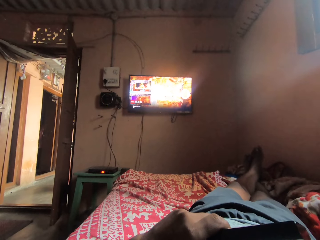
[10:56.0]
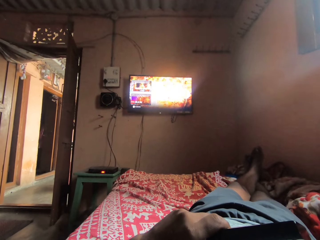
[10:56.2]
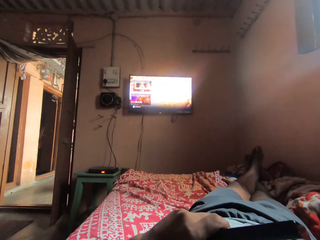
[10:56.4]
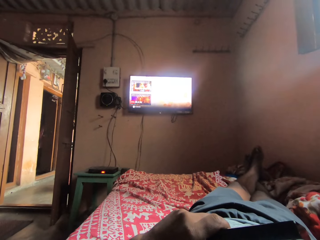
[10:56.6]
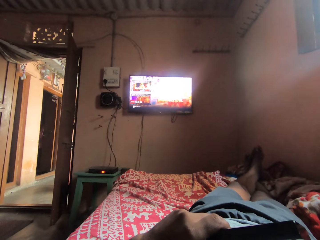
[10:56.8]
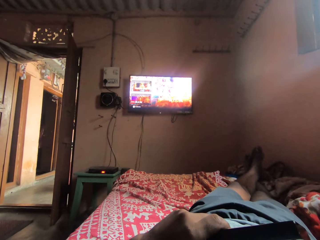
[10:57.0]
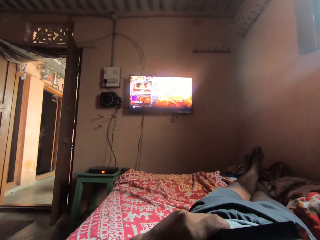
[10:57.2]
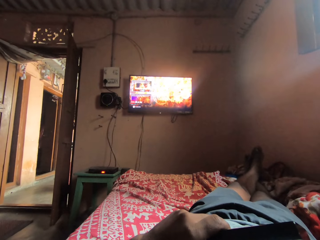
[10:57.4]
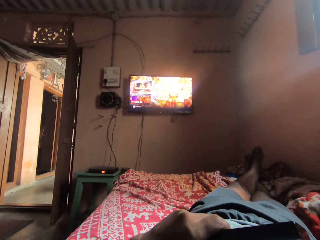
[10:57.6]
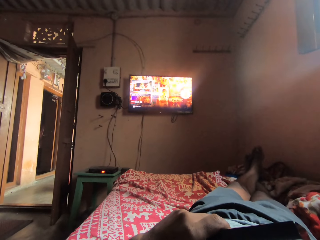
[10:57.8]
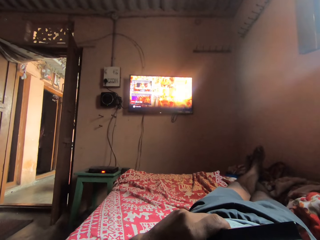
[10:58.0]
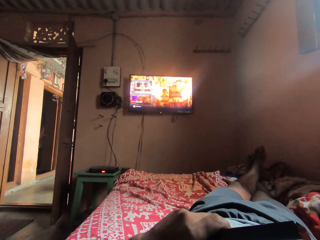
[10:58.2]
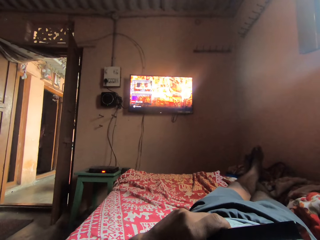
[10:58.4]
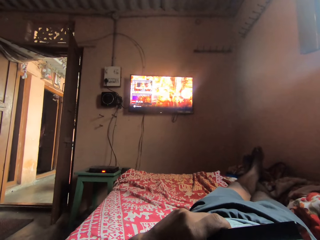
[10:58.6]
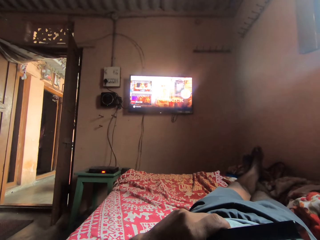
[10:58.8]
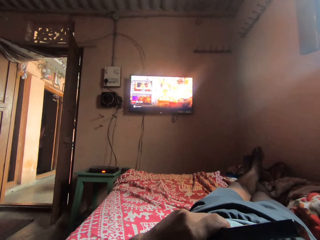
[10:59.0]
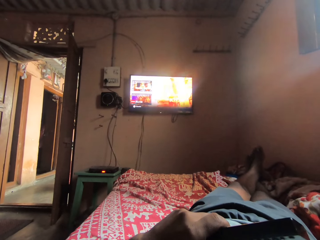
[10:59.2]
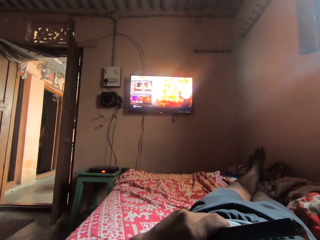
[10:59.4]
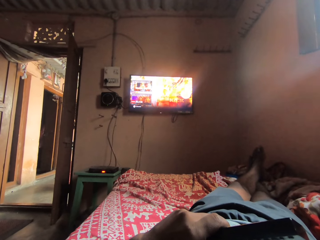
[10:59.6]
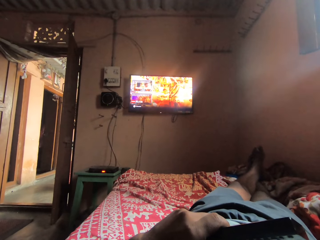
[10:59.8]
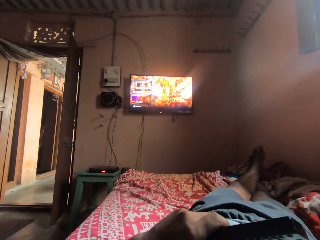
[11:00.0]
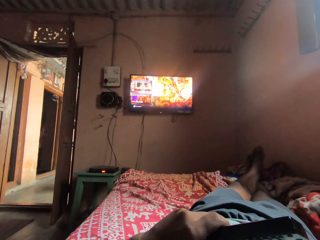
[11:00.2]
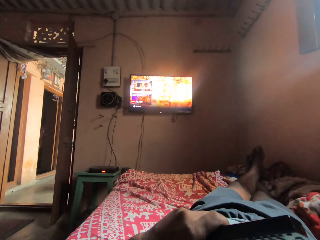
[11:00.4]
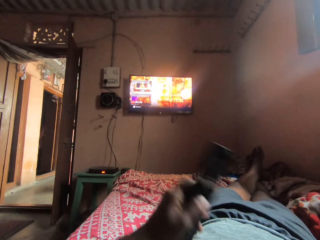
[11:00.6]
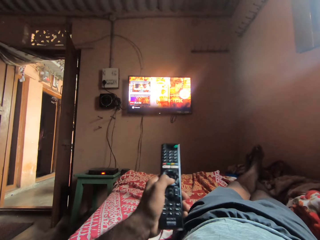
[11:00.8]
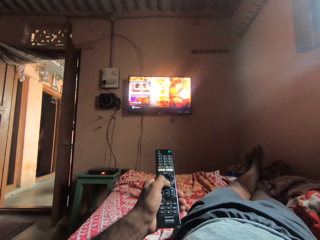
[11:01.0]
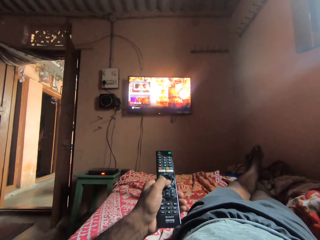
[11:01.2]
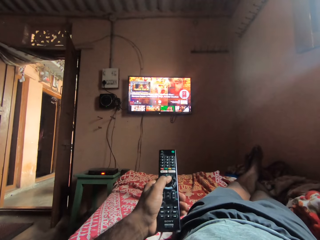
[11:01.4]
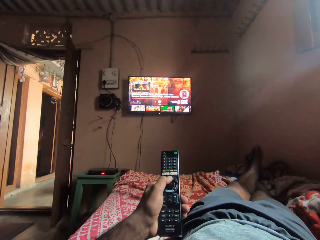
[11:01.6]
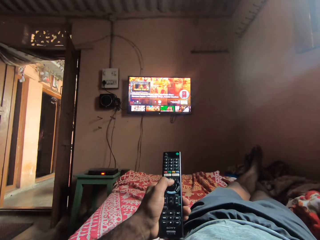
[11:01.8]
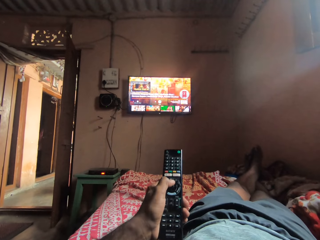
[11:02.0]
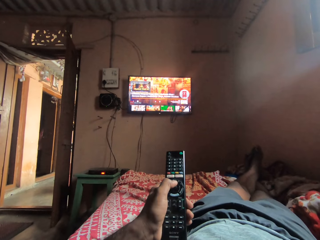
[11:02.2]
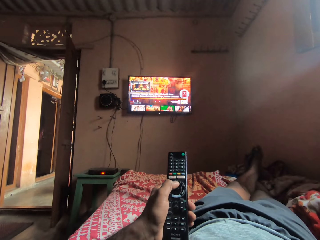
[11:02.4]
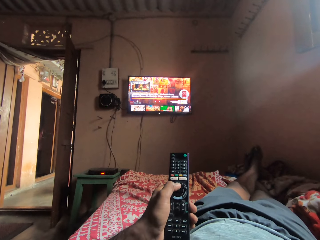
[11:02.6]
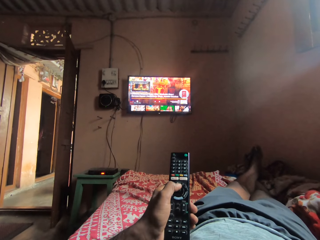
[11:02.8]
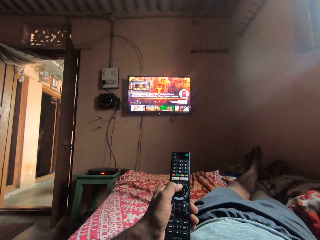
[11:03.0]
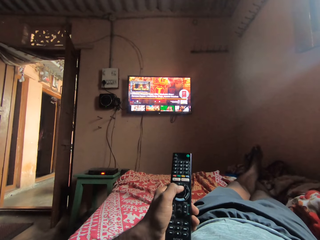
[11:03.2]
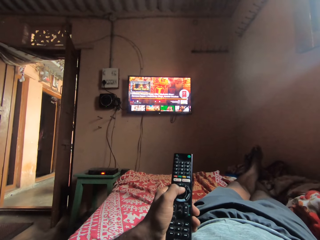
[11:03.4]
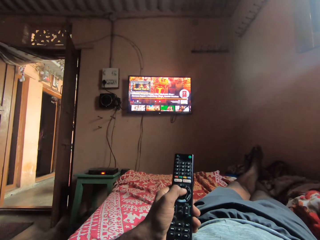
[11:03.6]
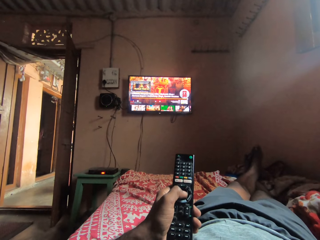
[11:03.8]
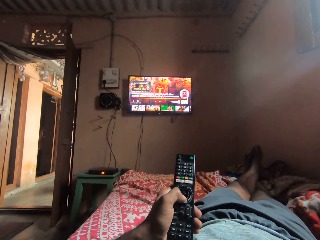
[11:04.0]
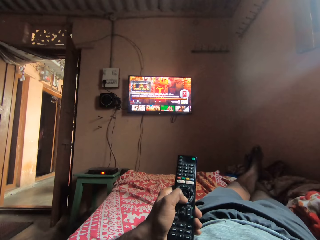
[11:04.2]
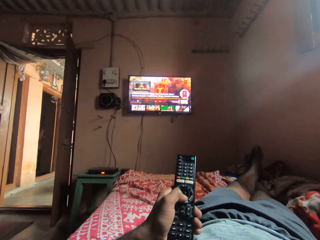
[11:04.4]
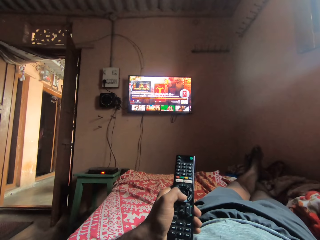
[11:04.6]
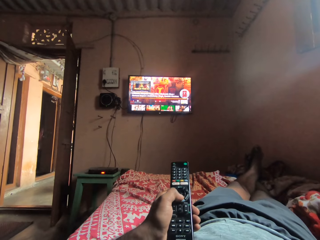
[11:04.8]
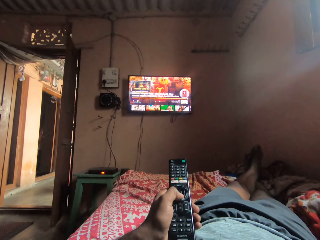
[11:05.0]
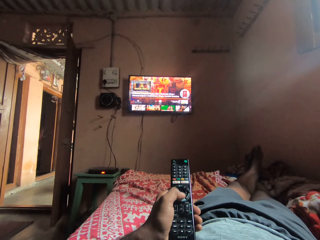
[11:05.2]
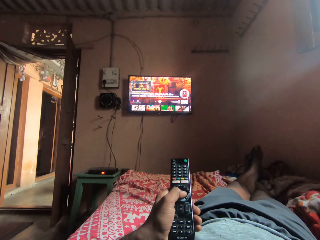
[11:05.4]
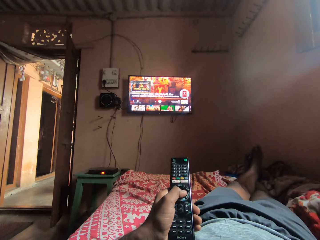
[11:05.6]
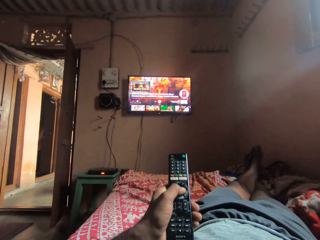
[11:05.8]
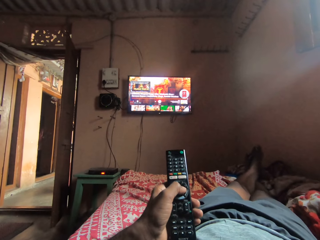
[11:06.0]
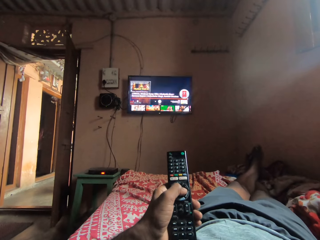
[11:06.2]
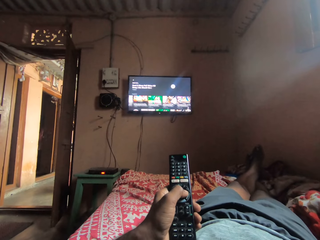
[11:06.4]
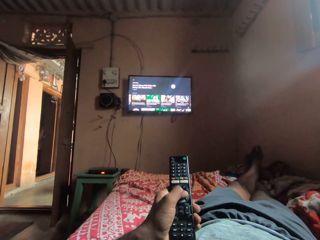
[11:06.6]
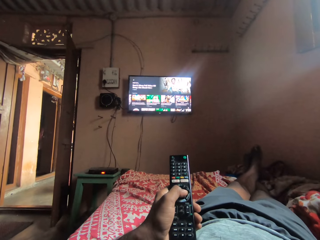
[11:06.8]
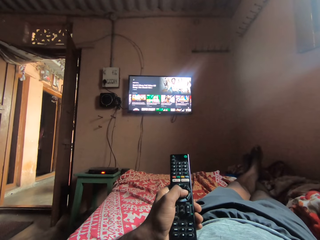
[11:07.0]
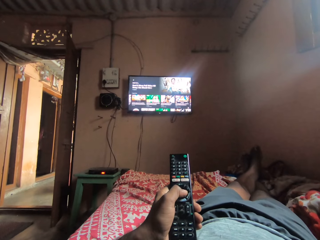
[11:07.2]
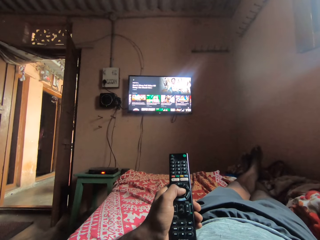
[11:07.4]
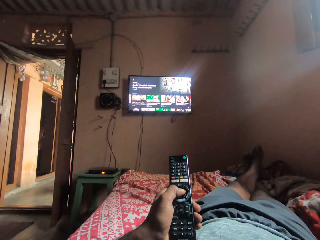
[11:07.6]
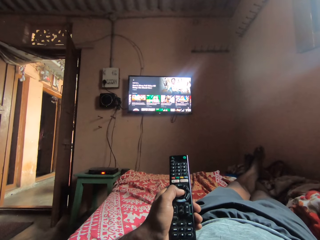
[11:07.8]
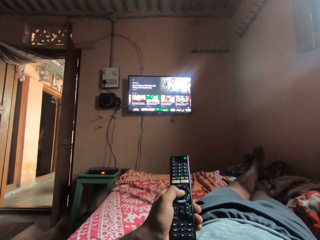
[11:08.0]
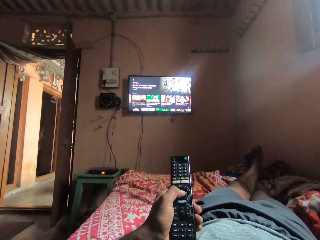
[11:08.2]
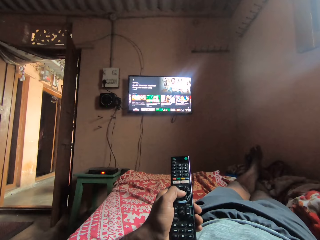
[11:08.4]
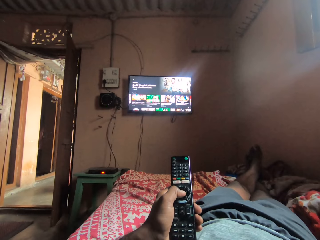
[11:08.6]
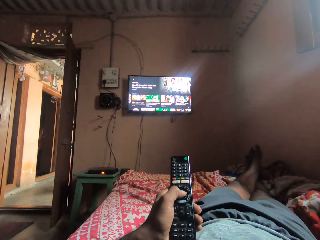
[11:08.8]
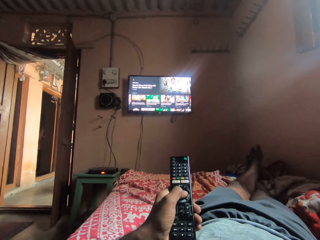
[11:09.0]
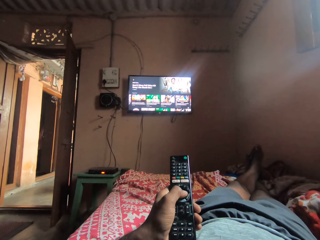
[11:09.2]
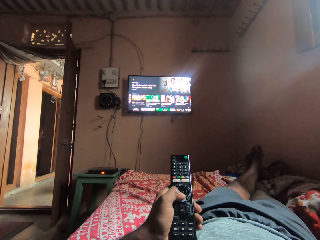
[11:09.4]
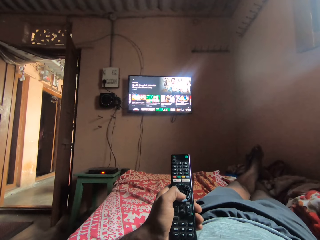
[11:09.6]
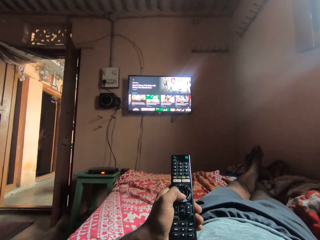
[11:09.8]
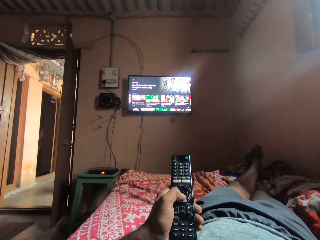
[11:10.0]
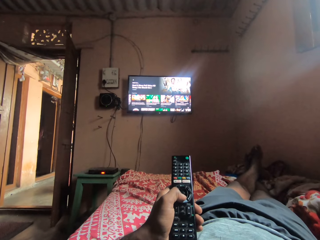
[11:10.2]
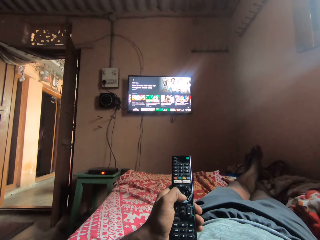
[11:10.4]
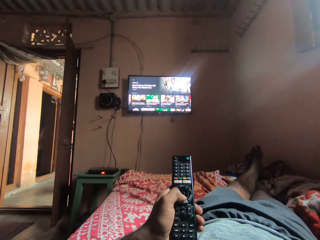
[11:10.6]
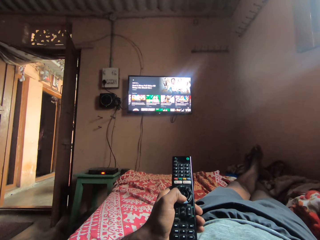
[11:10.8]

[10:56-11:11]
The camera wearer stares at a television. They hold a remote. They operate the television with the remote control. They operate the television with the remote control again.

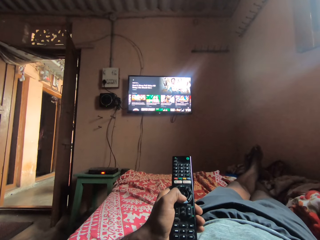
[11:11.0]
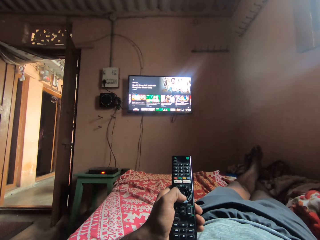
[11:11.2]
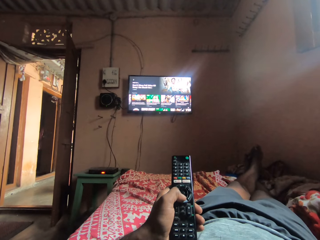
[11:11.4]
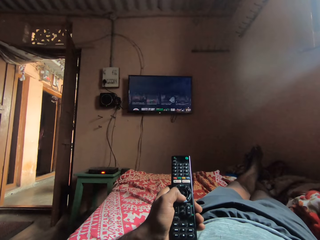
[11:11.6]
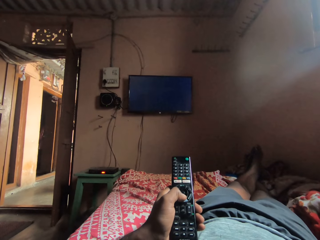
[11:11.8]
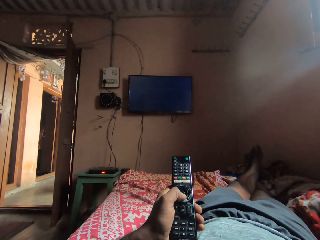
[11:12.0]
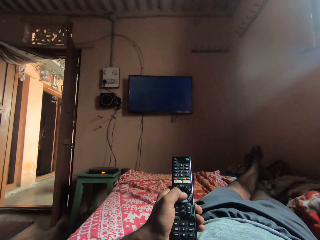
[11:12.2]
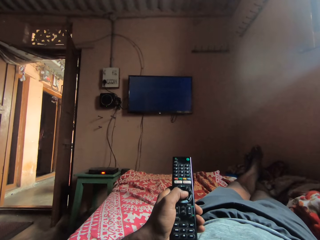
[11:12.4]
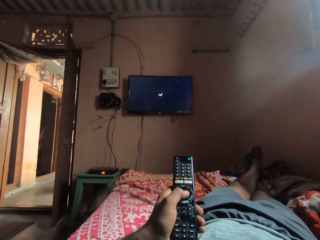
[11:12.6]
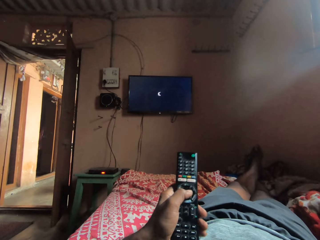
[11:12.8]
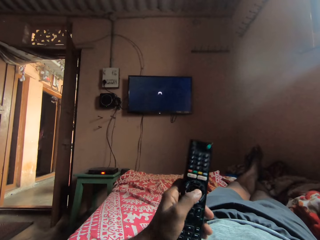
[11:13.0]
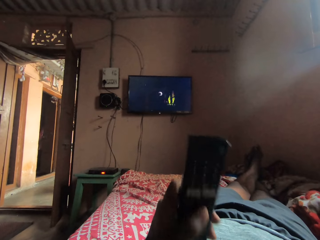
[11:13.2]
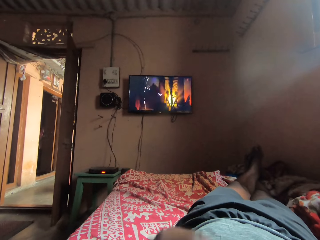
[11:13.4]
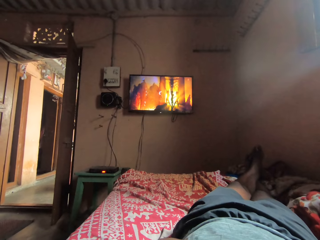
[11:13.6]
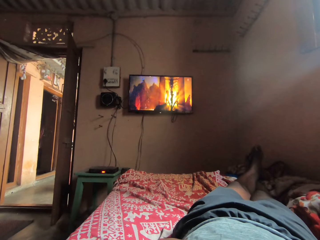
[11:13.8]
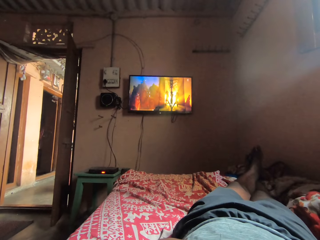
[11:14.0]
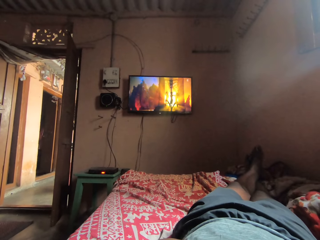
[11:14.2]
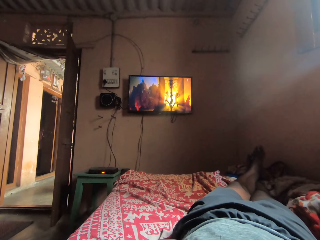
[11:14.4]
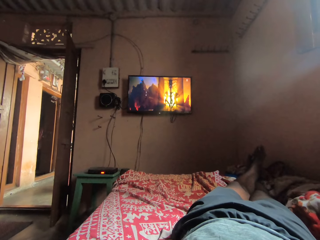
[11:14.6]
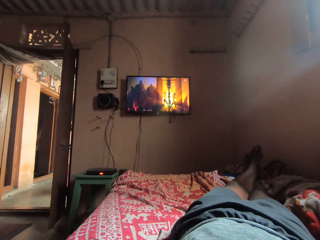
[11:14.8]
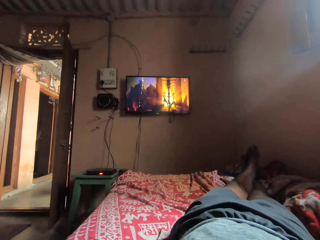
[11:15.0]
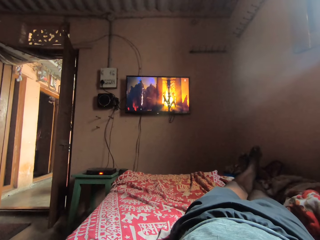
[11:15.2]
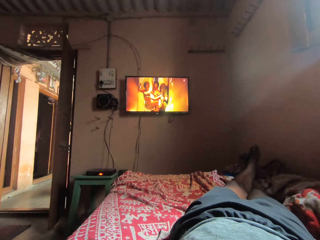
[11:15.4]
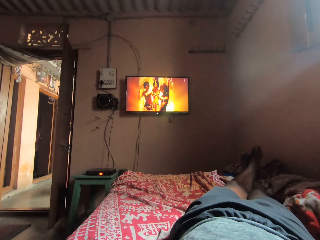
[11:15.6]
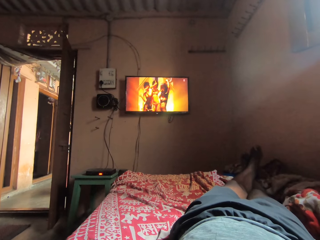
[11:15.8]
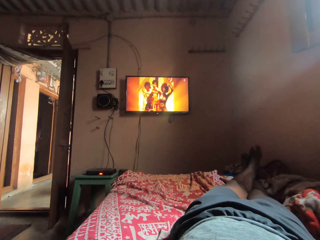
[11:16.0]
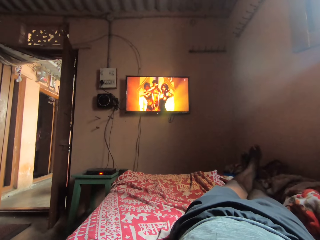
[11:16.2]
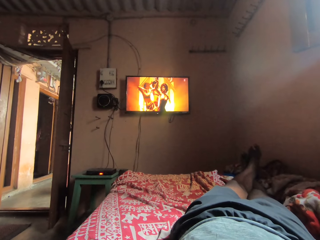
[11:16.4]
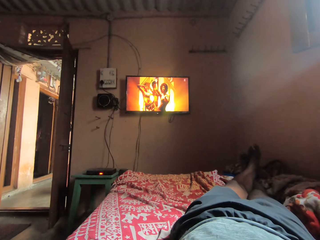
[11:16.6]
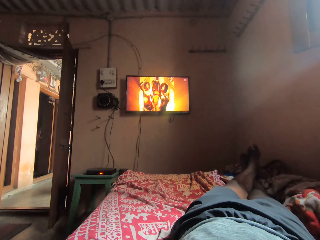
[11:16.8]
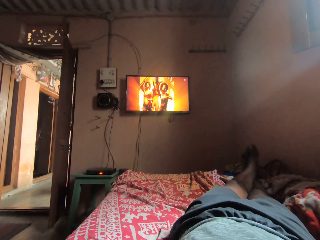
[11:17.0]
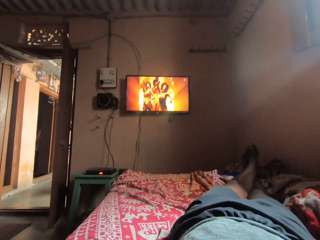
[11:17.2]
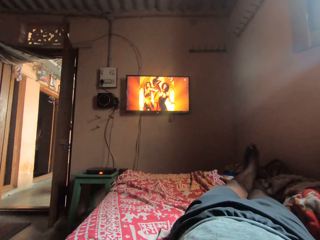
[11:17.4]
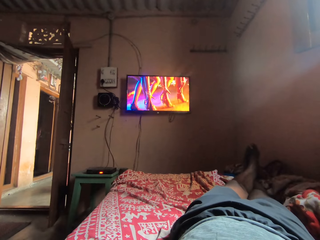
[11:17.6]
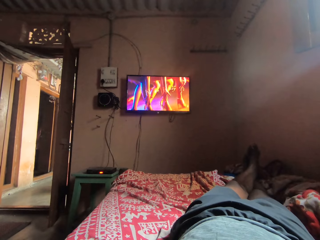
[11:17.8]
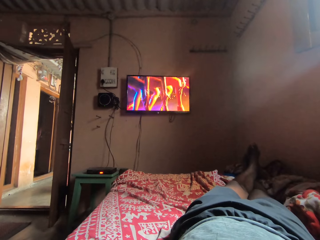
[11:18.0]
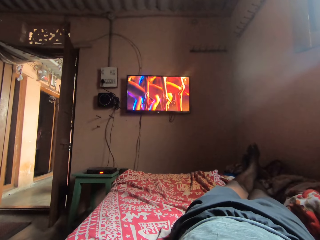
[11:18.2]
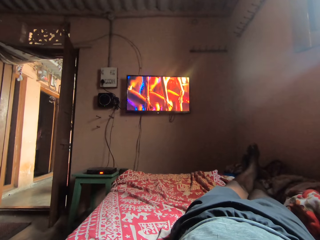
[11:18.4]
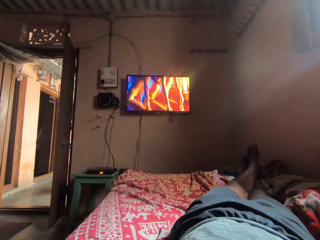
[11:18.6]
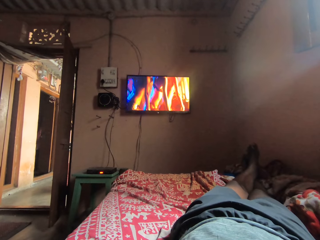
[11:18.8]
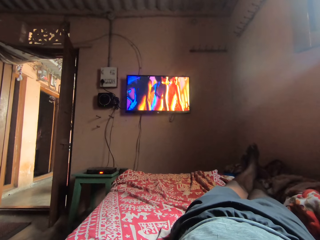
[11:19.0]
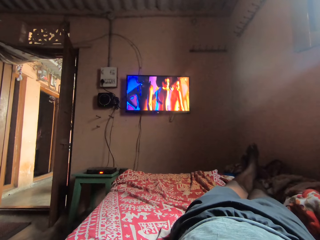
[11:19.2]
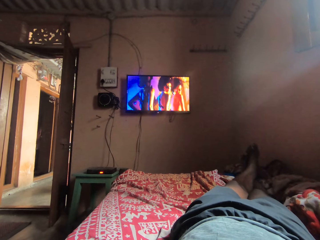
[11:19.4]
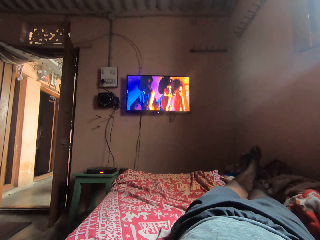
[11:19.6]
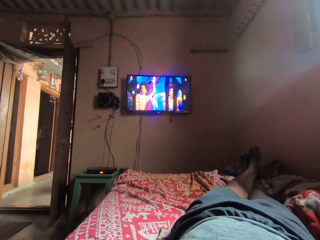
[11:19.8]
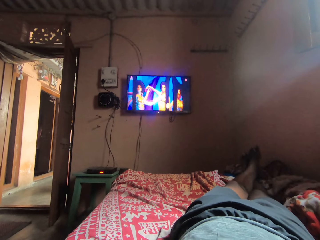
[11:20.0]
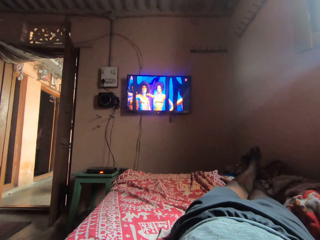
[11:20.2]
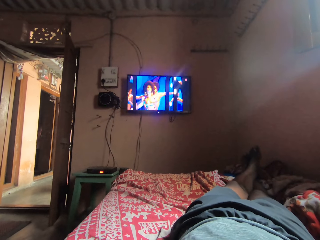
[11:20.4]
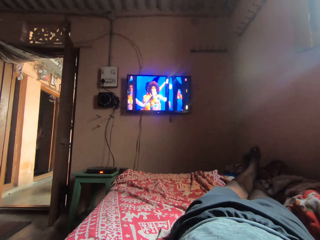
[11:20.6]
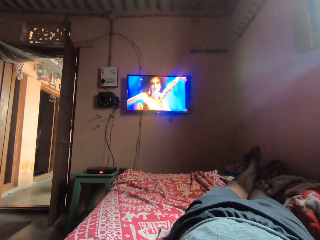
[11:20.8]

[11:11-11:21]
The camera wearer stares at a television.
